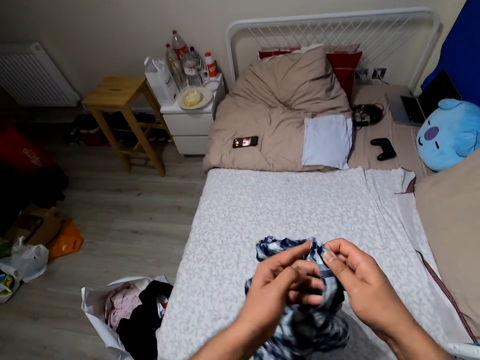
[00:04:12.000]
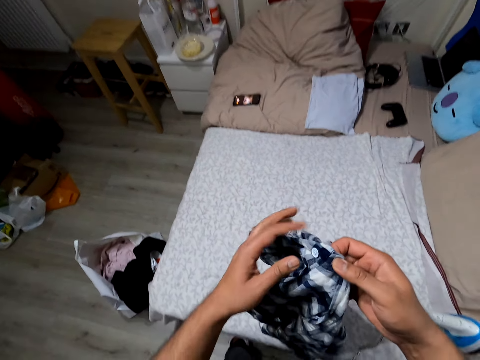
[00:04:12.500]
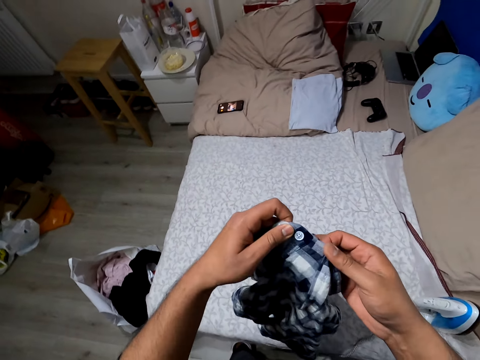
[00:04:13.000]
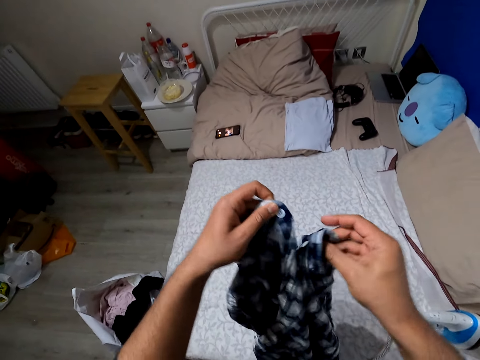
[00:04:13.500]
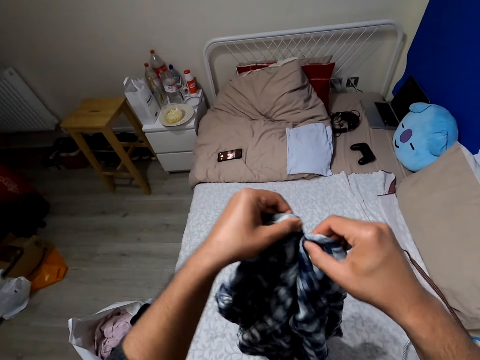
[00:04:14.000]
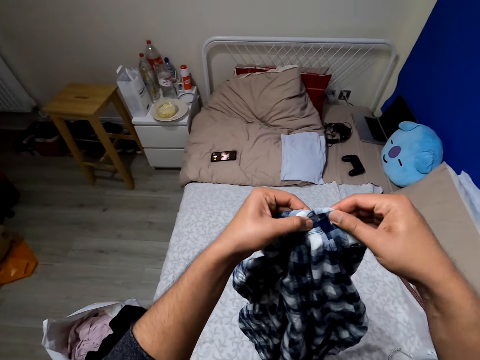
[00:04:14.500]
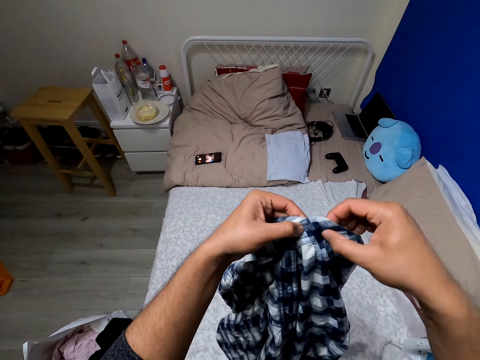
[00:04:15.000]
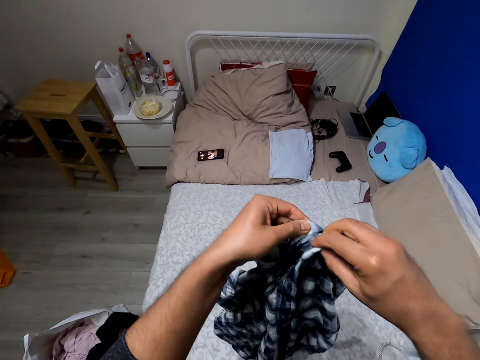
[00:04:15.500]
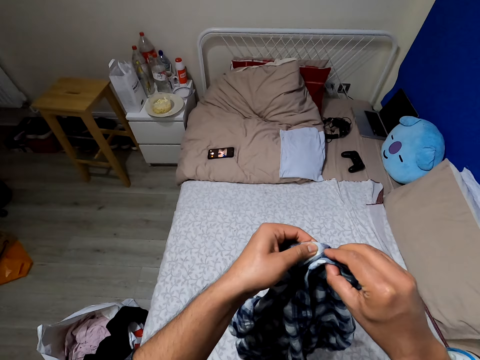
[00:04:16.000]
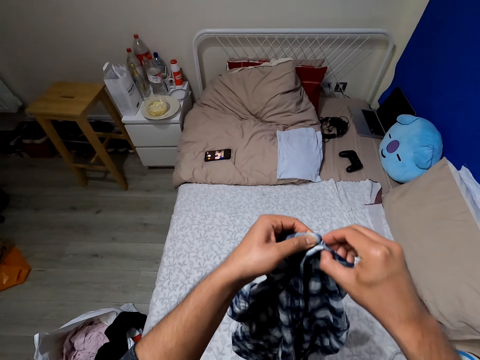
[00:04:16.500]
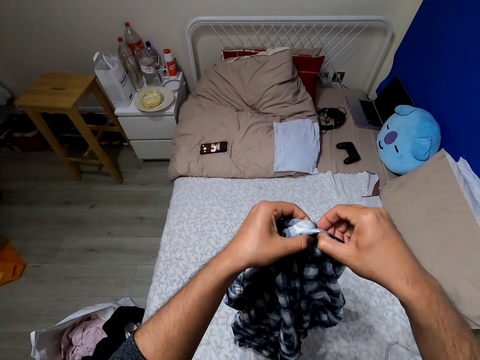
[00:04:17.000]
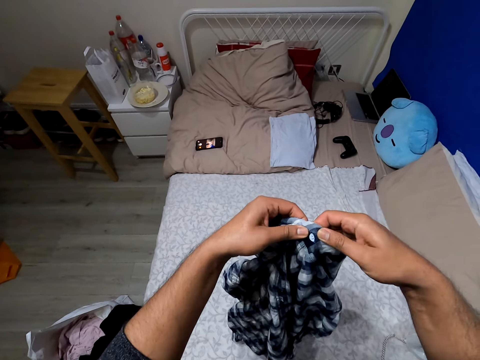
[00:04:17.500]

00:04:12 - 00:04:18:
The camera wearer buttons up the shirt.

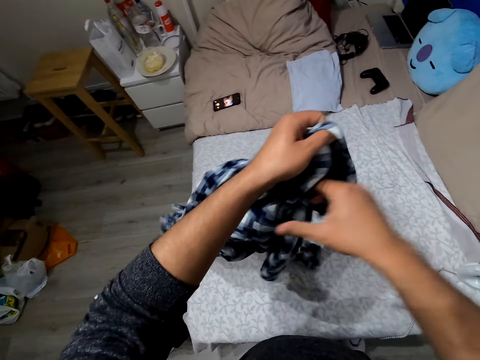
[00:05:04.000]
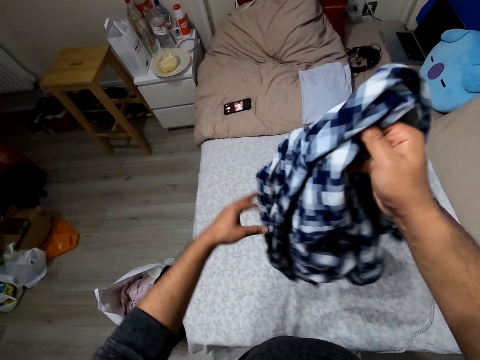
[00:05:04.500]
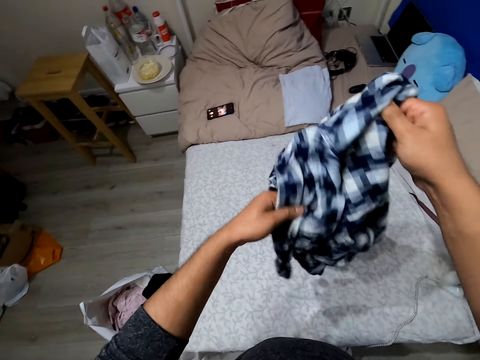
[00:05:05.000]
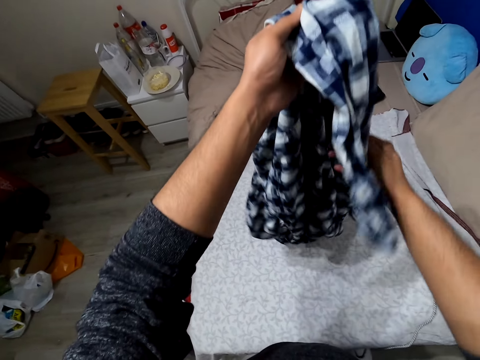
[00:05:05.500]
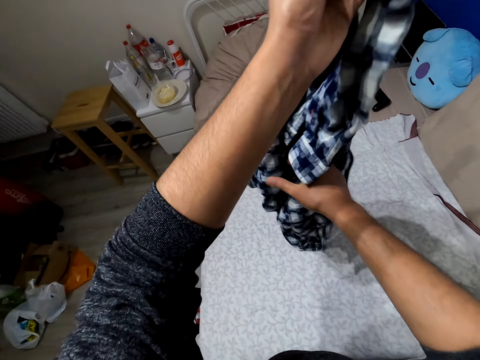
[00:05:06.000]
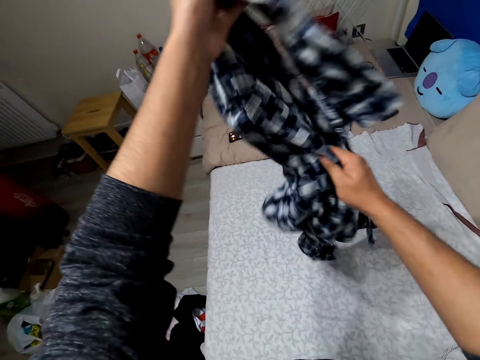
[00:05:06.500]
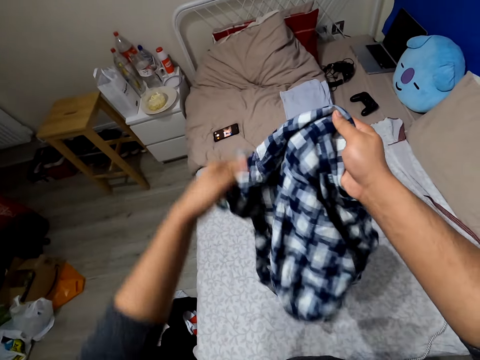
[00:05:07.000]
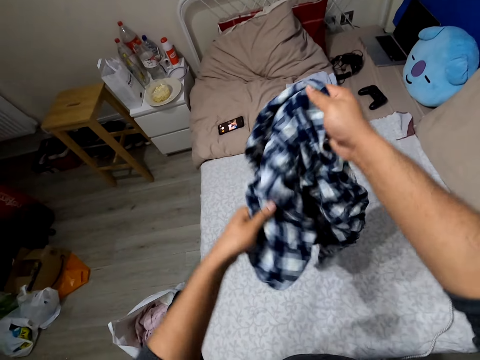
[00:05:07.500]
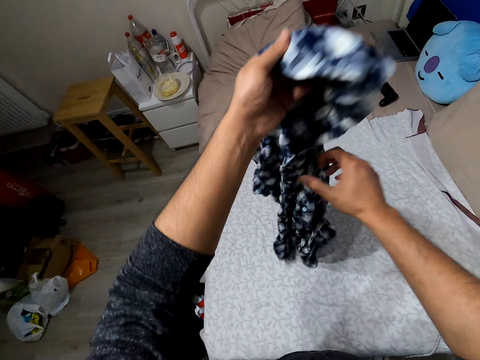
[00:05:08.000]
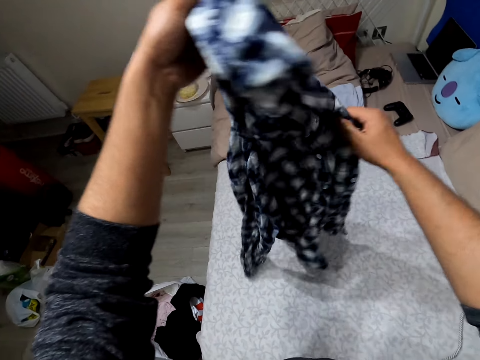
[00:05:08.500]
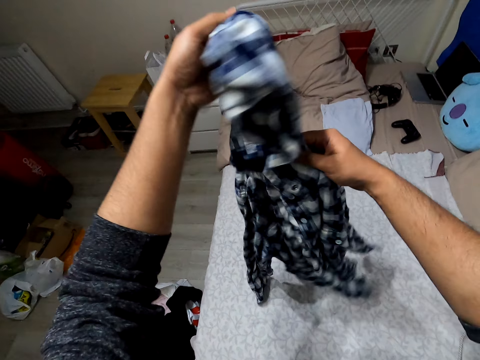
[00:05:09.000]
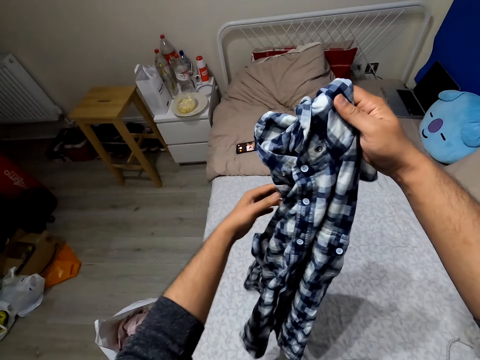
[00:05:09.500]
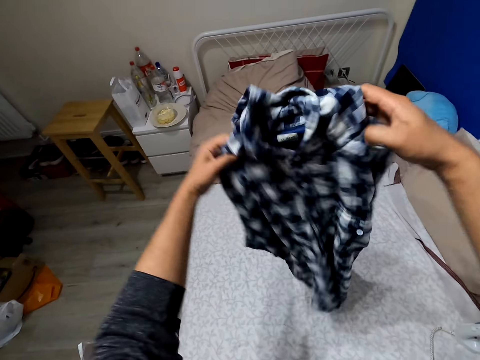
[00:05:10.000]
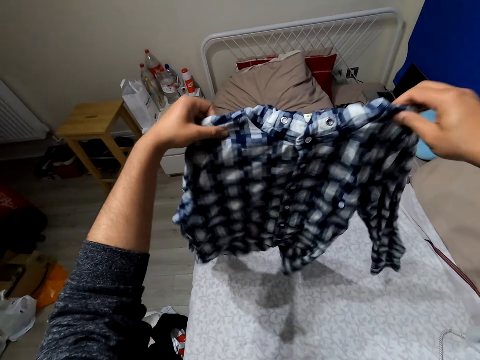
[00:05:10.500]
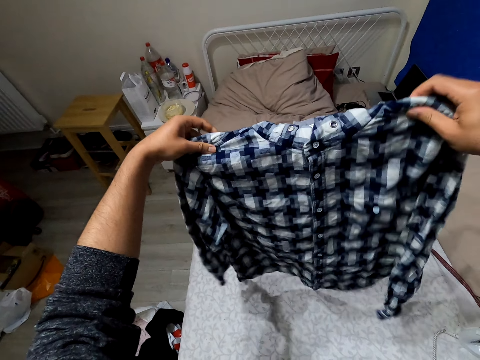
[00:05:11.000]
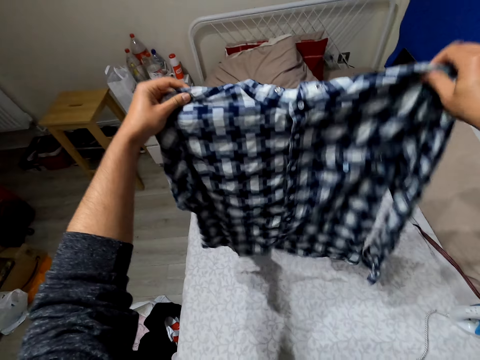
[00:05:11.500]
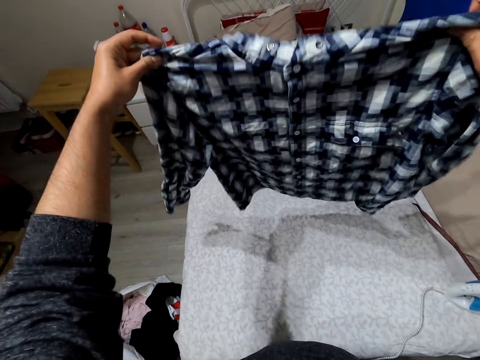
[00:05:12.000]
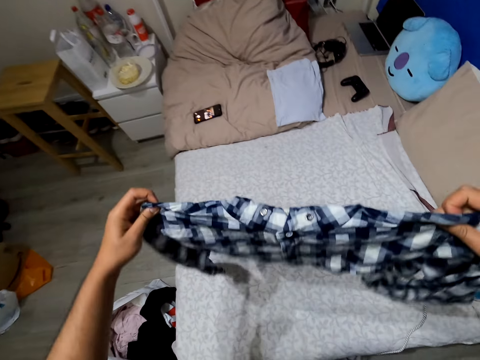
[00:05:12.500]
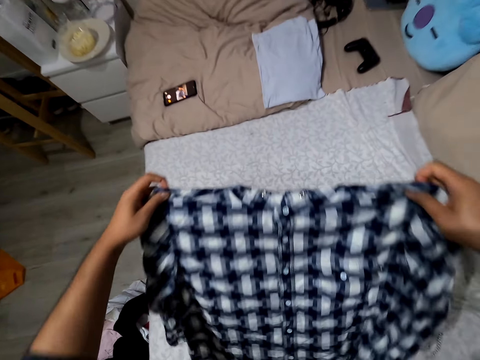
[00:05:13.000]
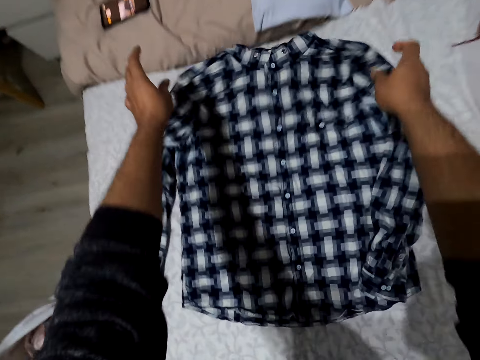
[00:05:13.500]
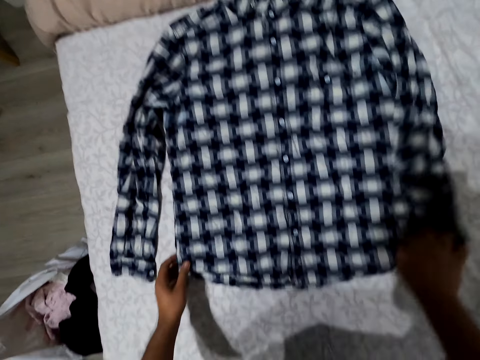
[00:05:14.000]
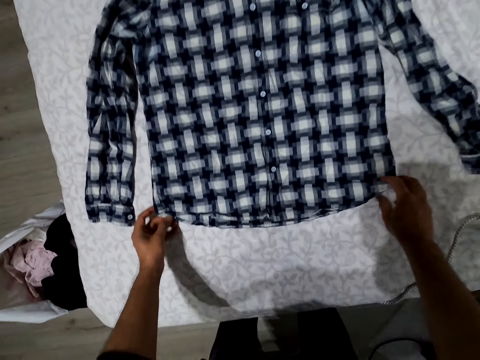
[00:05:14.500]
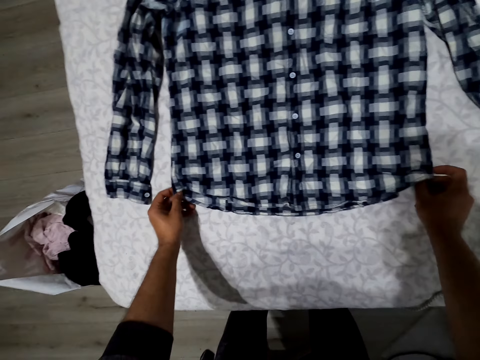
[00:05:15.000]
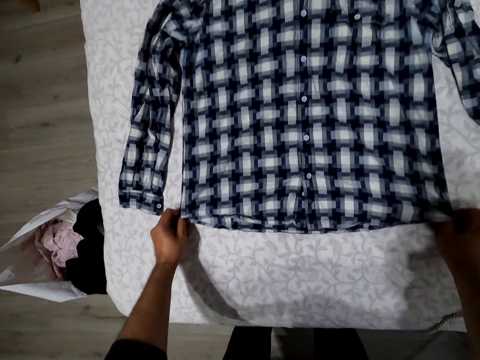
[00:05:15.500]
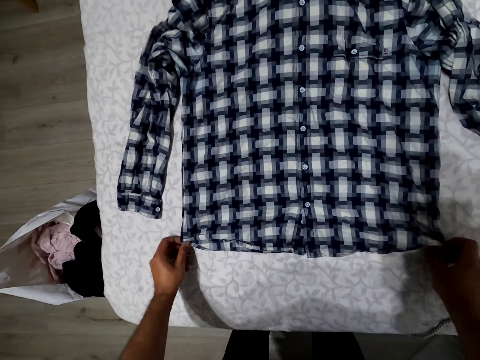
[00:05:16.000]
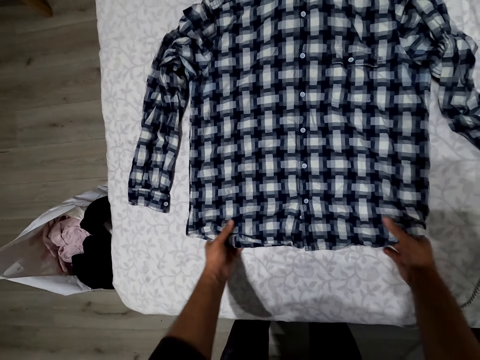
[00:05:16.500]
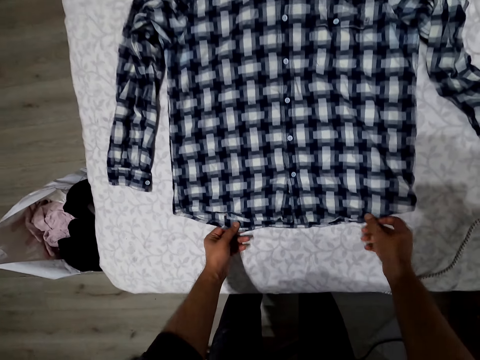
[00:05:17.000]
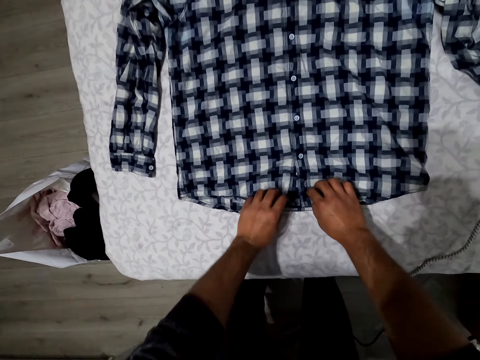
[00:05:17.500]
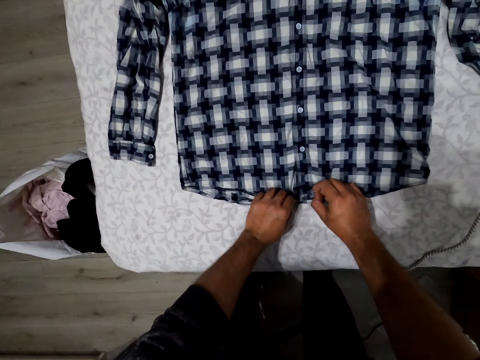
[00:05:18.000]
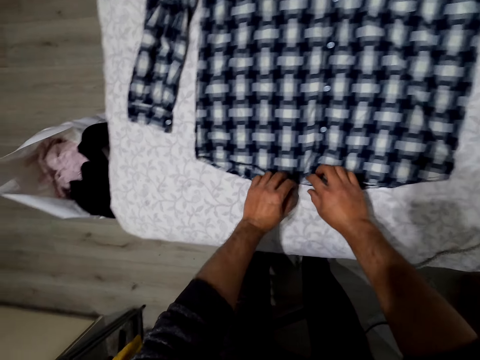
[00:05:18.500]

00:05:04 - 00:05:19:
The camera wearer turns the shirt. They drop the shirt. They spread the shirt on the bed. They straighten the cloth.

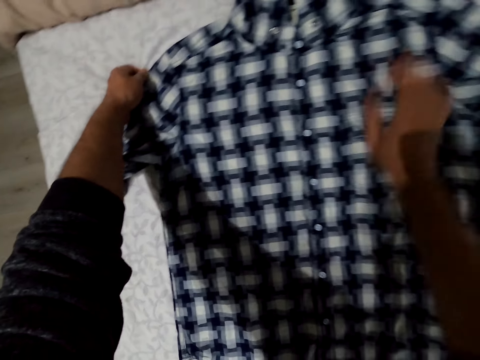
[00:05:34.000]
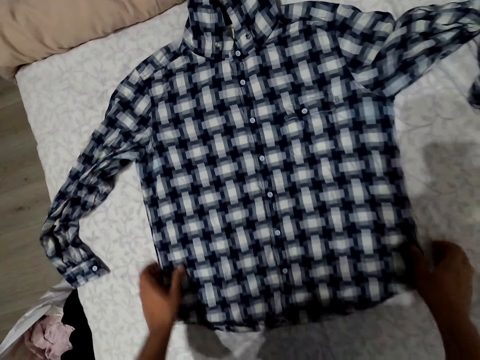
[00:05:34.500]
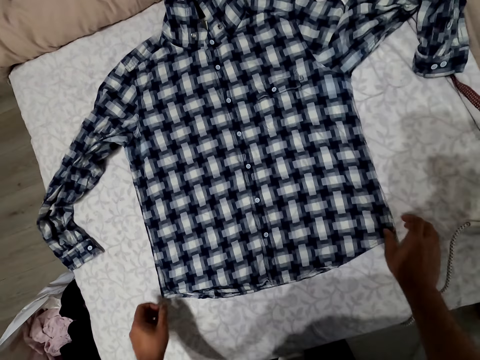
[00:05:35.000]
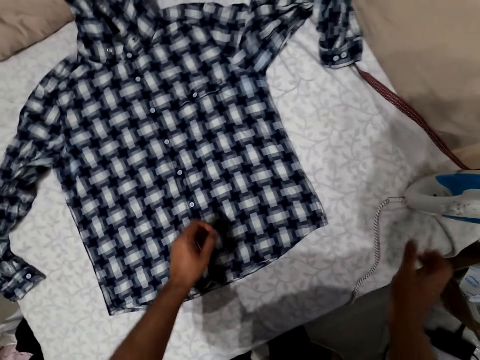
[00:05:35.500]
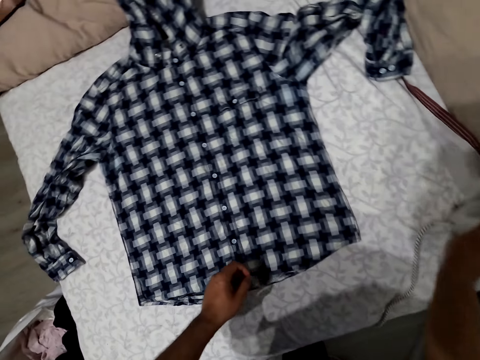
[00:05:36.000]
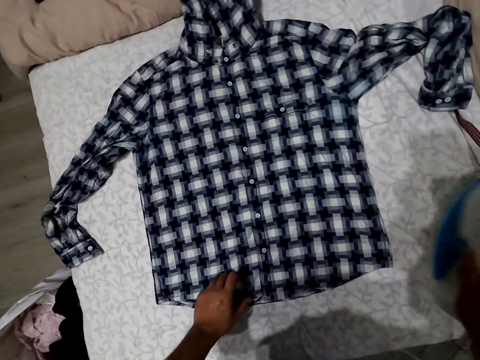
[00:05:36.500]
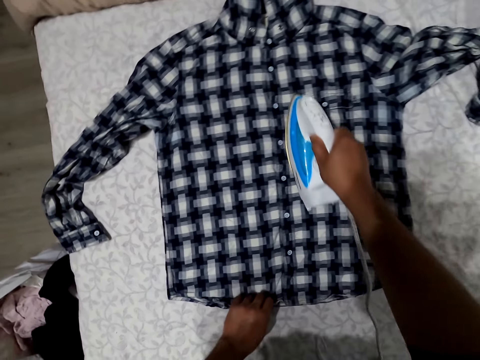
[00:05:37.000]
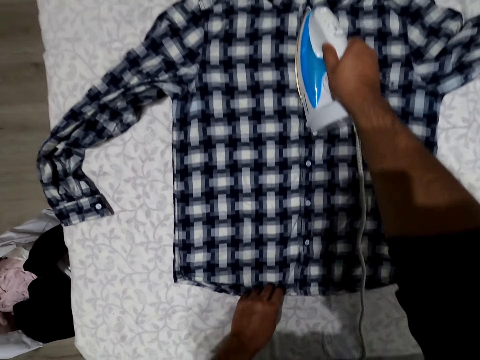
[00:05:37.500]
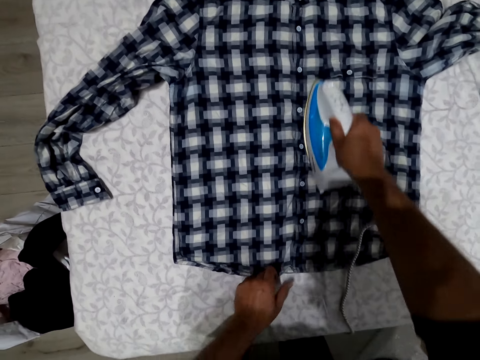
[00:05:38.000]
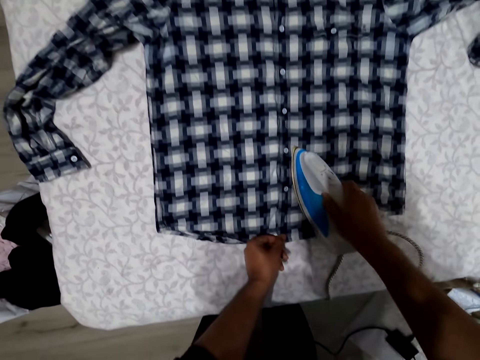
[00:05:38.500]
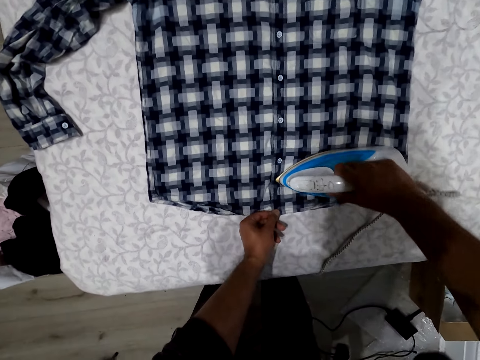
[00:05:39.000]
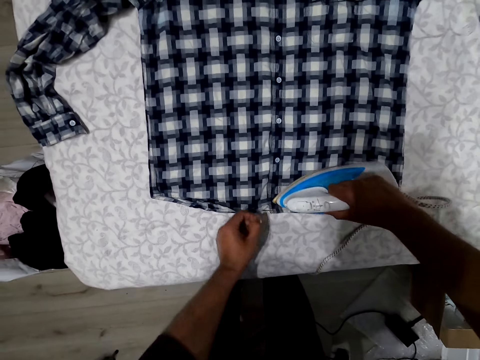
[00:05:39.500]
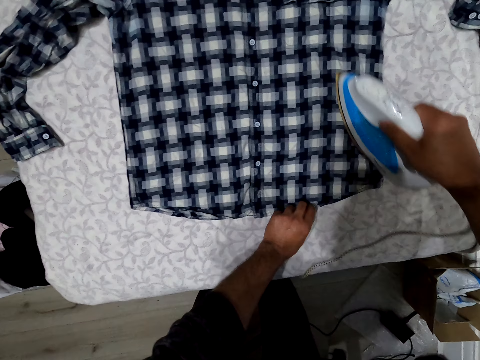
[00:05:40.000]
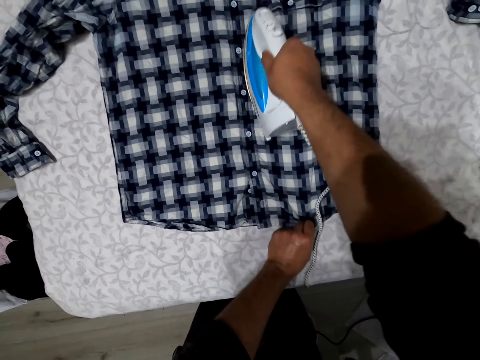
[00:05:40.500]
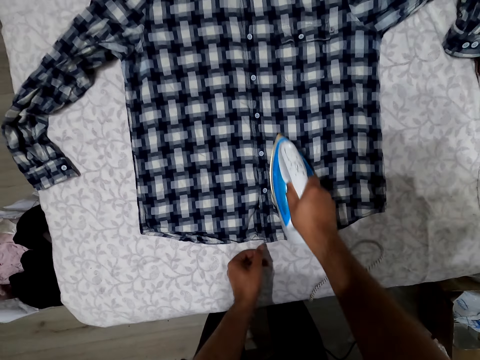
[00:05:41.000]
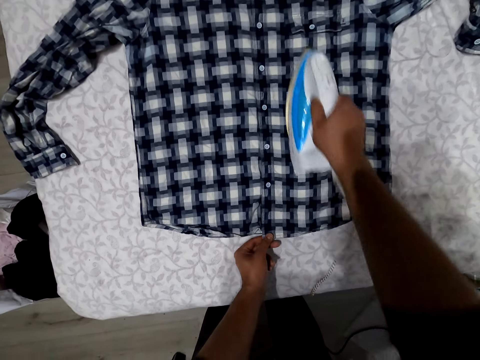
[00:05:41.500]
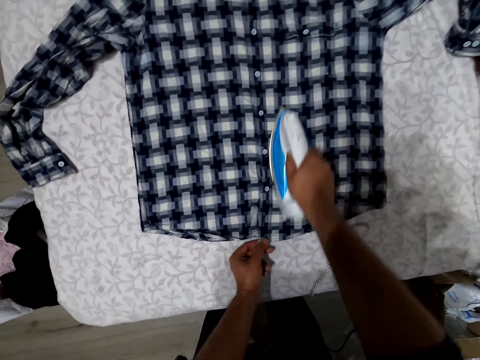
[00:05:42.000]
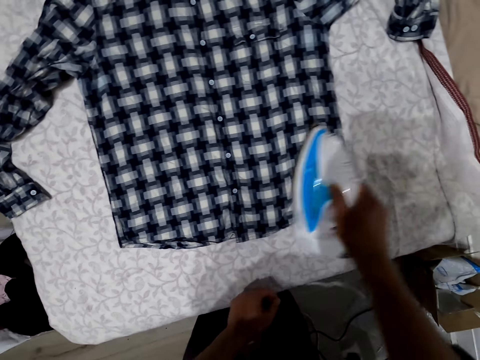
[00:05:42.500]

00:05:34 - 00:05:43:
The camera wearer picks up the iron box. They iron the shirt.
